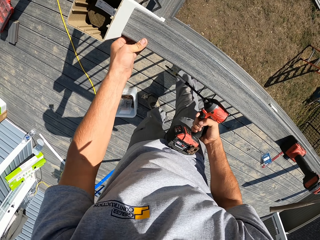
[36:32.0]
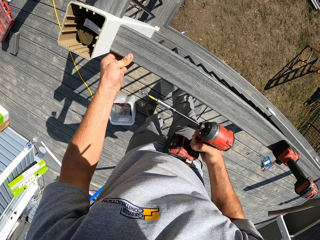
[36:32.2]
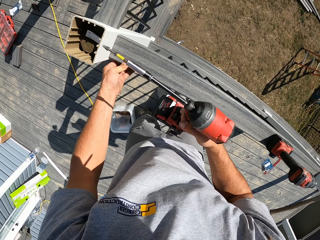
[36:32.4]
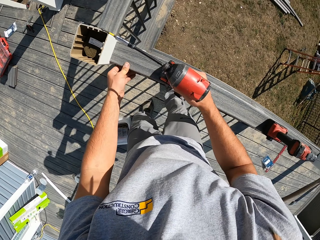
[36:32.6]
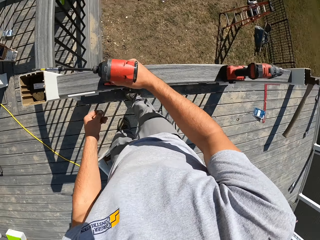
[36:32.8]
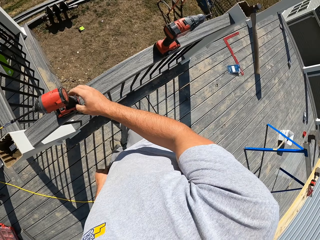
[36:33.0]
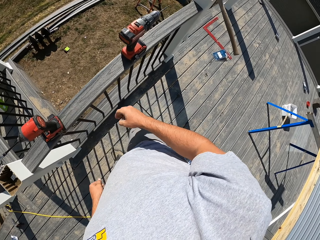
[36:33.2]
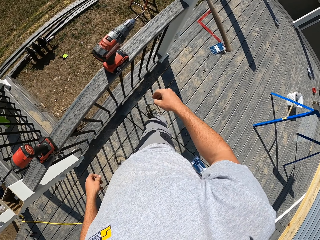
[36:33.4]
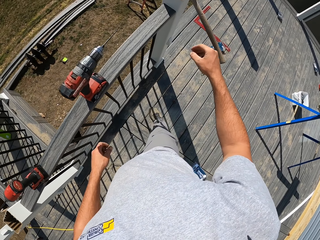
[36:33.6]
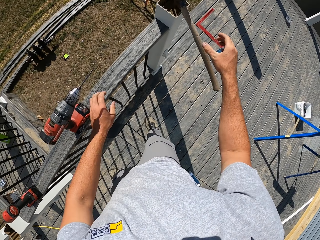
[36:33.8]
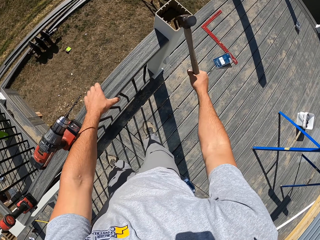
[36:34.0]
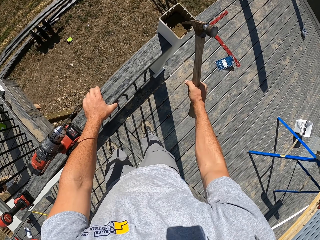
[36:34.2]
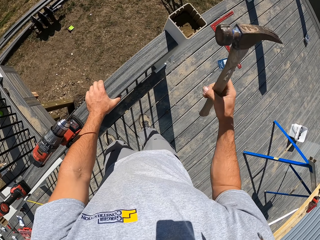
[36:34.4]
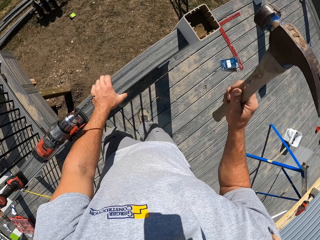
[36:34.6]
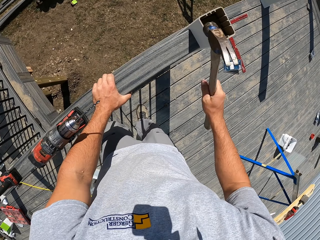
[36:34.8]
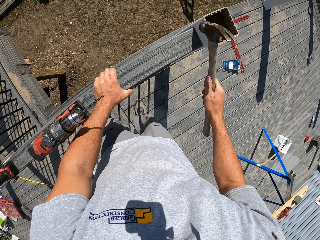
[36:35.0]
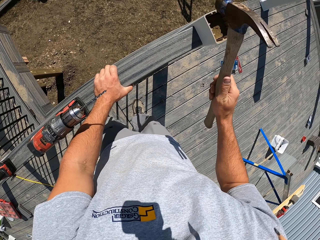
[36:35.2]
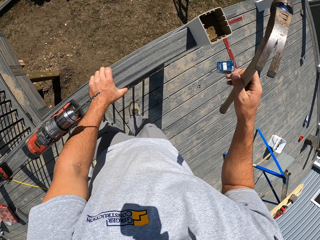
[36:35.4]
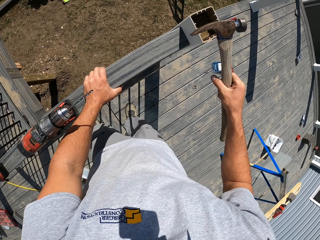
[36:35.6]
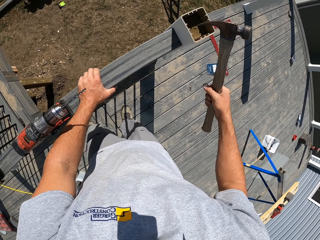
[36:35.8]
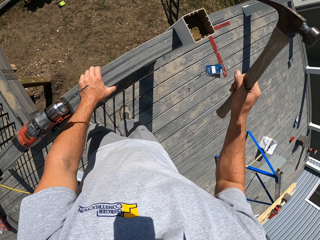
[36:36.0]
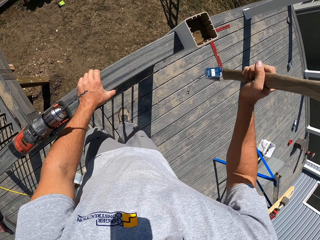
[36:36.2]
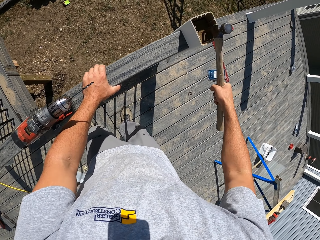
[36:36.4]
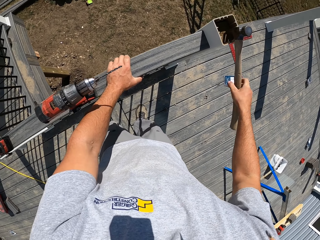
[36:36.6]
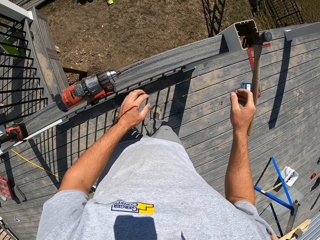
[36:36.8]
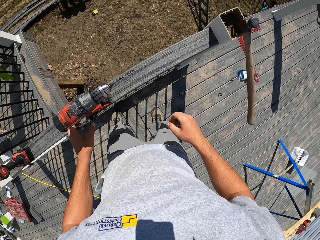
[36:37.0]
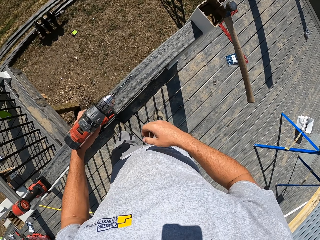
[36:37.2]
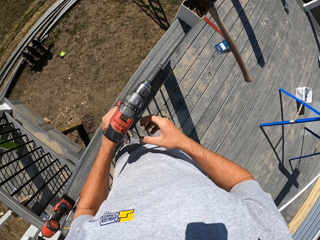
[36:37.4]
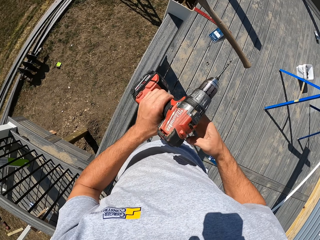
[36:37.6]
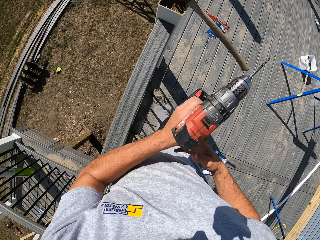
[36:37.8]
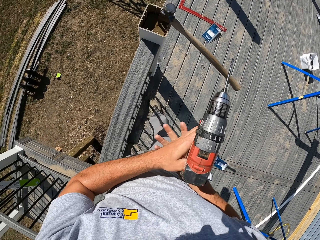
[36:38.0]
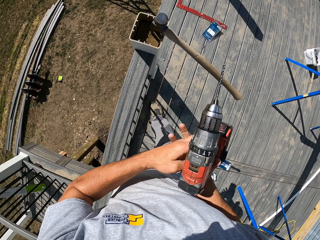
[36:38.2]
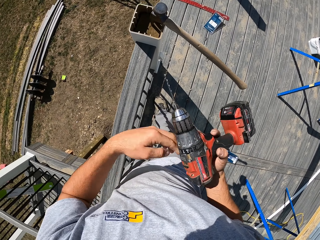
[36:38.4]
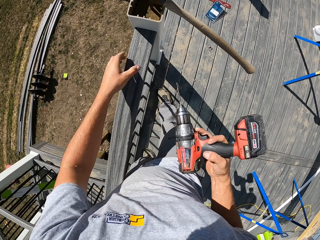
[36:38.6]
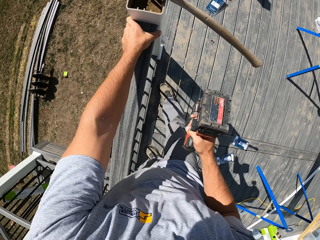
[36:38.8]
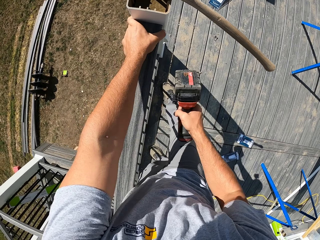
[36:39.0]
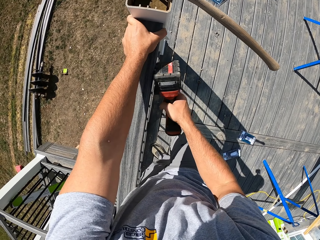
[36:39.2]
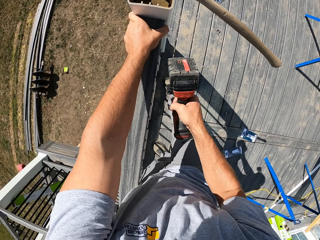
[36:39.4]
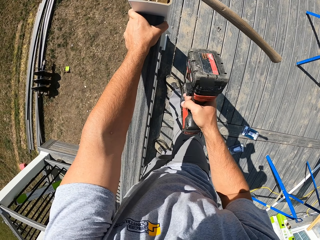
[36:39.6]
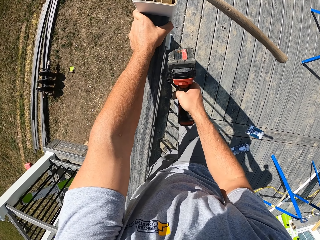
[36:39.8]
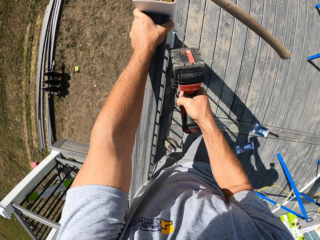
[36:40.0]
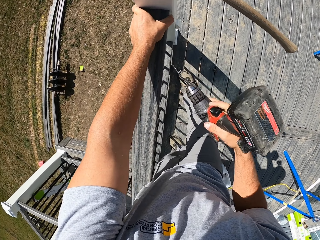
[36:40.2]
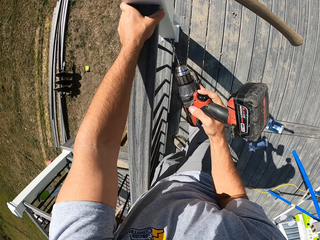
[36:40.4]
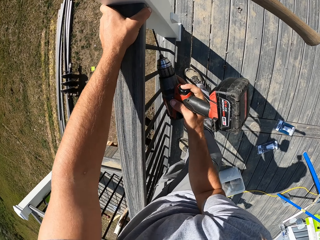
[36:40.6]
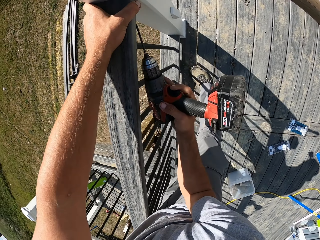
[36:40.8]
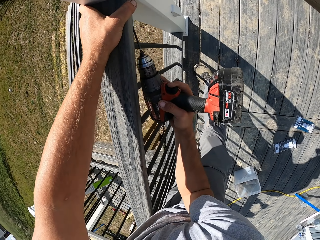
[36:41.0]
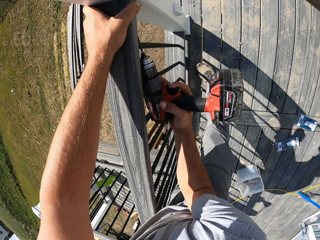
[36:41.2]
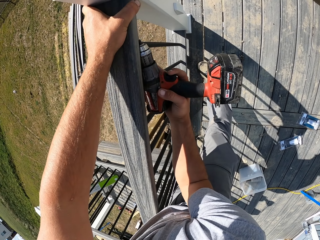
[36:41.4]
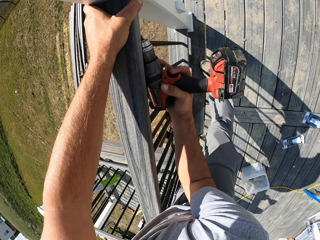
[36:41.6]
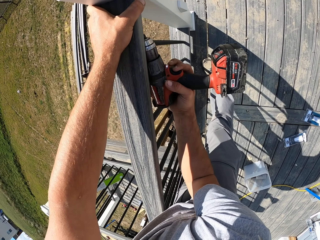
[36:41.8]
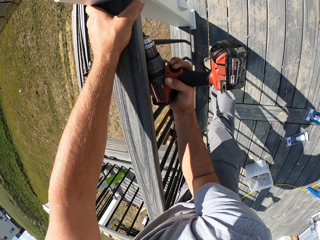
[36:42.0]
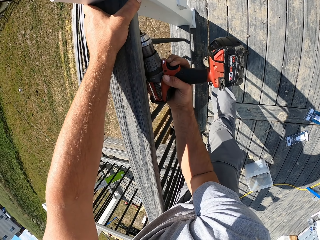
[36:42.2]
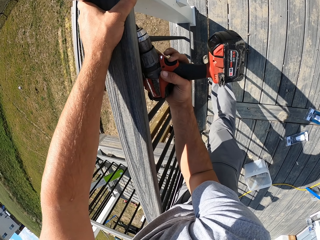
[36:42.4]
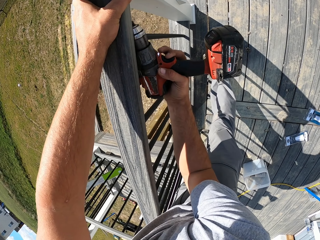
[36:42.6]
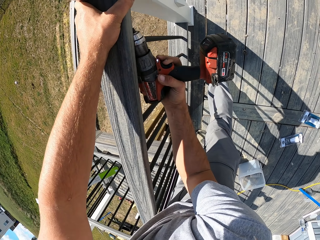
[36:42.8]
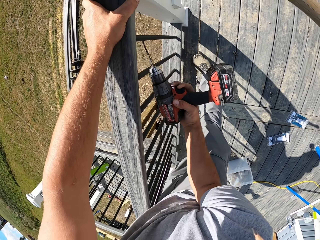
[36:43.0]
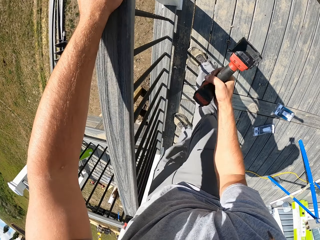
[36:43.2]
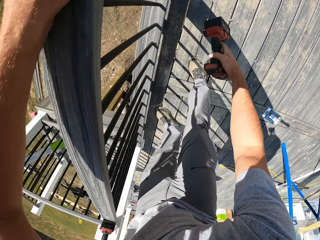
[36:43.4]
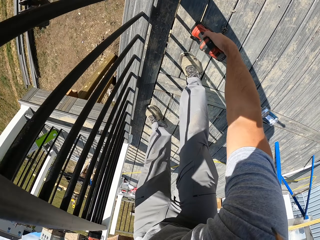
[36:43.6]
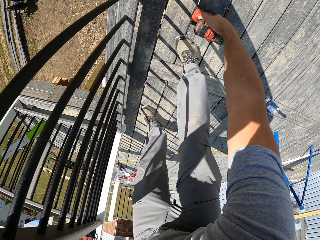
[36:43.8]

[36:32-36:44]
The camera wearer places the impact driver on the wood frame. They pick the hammer with the right hand. They turn over the hammer and hit the wood with the hammer. They drop the nail. They pick the cordless hammer drill with the left hand and pass the cordless hammer drill to the right hand. They hit the wood fence with the hammer drill. They drill on the wood frame.

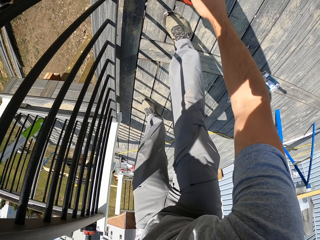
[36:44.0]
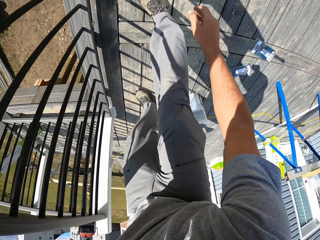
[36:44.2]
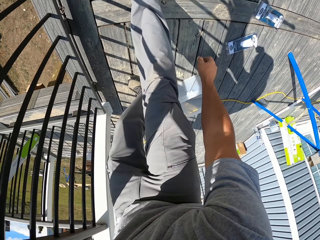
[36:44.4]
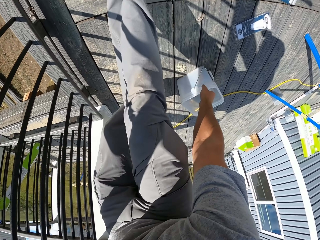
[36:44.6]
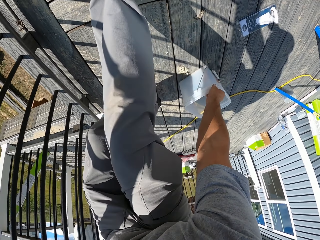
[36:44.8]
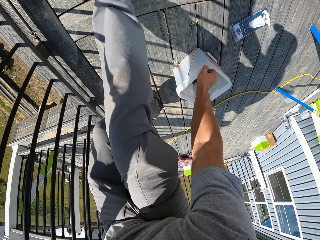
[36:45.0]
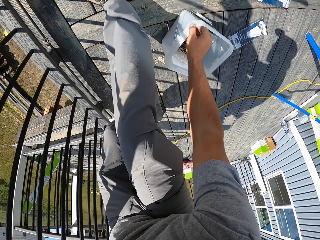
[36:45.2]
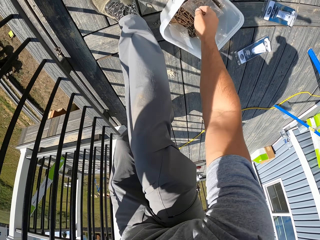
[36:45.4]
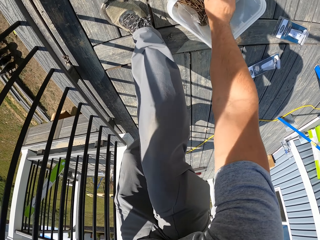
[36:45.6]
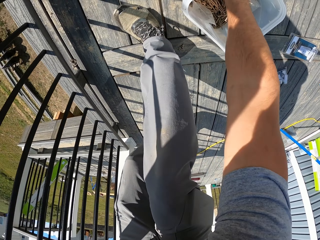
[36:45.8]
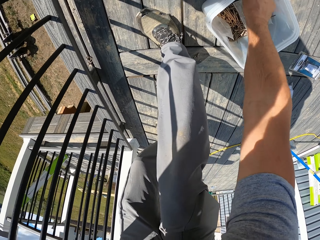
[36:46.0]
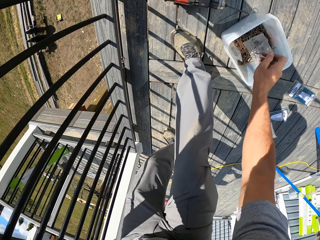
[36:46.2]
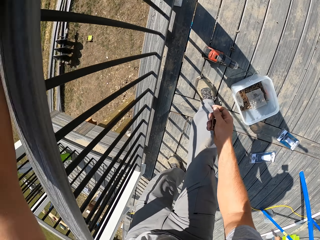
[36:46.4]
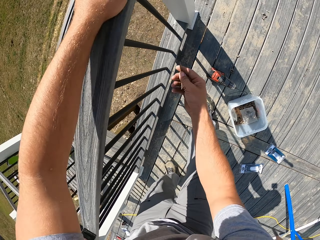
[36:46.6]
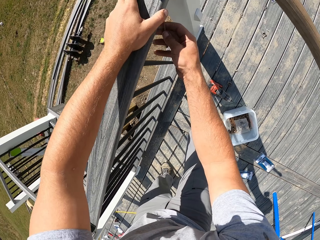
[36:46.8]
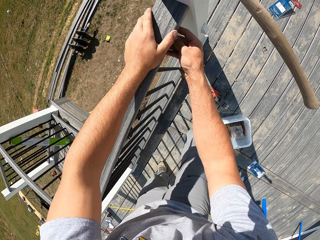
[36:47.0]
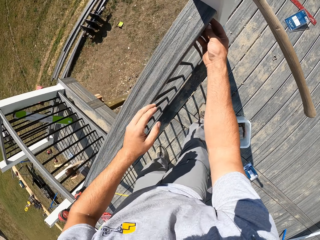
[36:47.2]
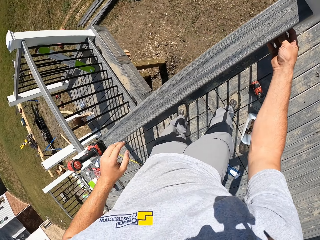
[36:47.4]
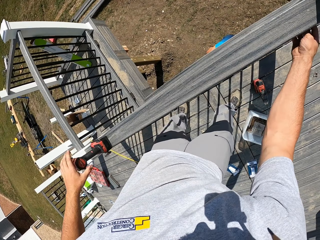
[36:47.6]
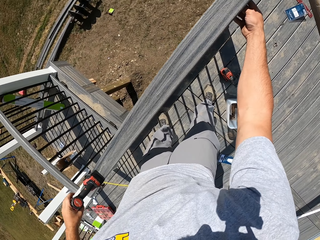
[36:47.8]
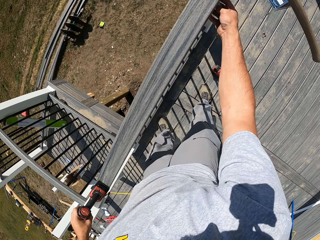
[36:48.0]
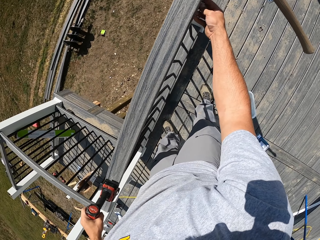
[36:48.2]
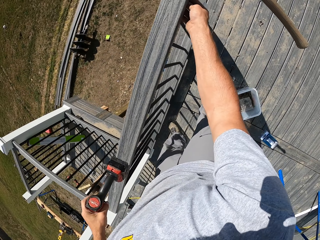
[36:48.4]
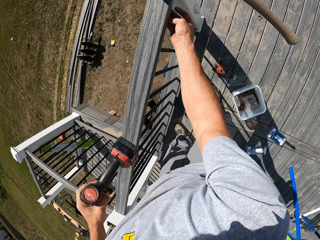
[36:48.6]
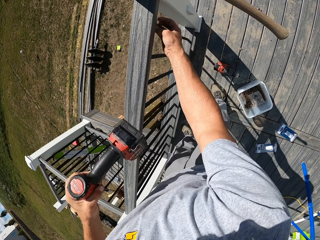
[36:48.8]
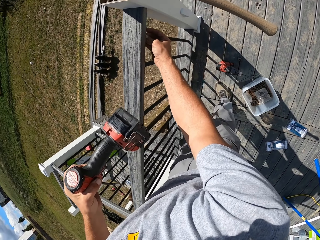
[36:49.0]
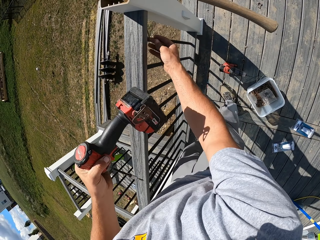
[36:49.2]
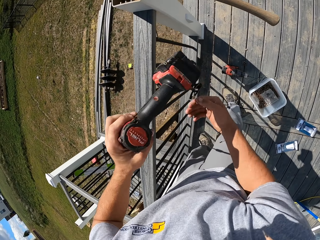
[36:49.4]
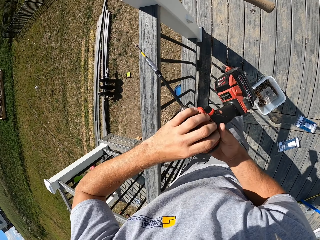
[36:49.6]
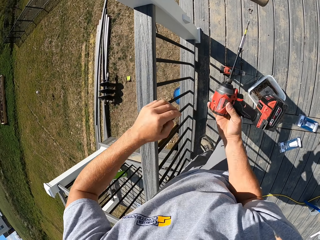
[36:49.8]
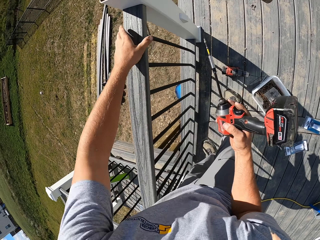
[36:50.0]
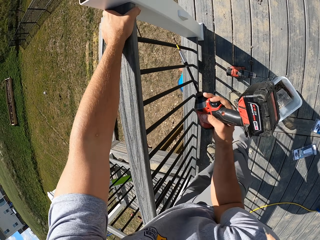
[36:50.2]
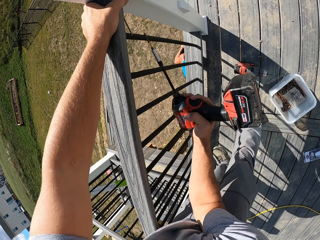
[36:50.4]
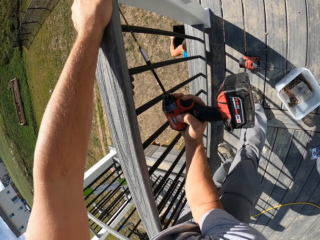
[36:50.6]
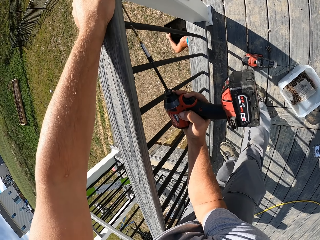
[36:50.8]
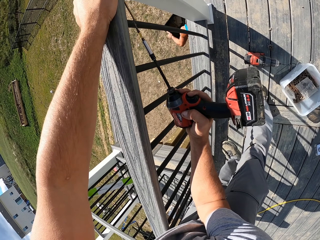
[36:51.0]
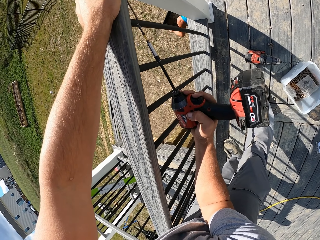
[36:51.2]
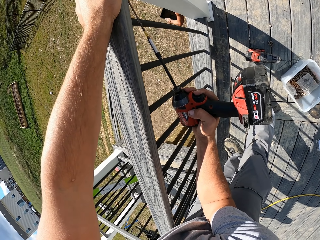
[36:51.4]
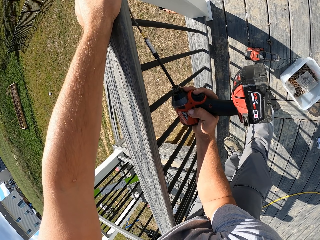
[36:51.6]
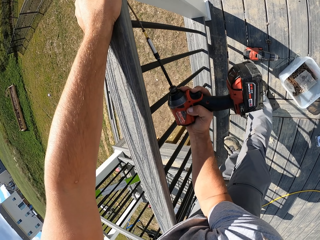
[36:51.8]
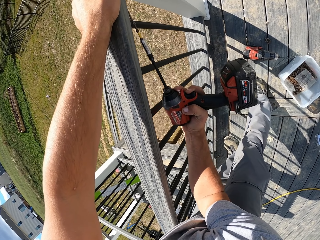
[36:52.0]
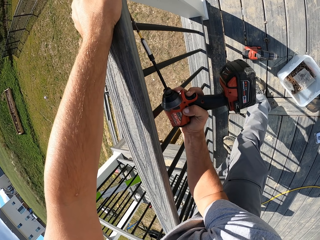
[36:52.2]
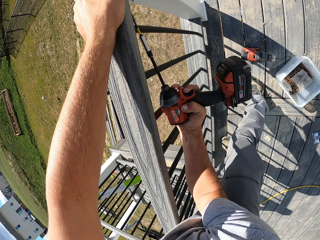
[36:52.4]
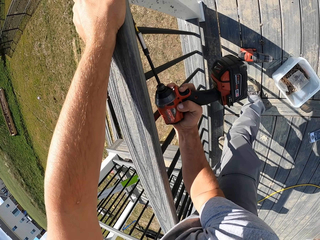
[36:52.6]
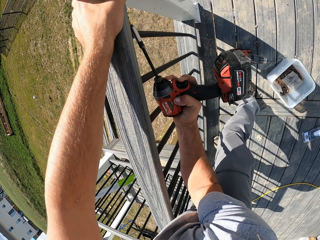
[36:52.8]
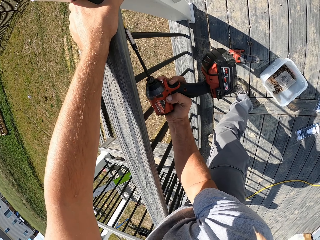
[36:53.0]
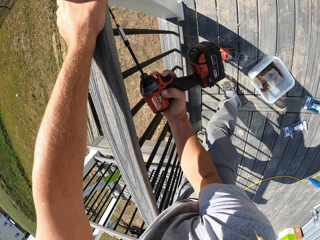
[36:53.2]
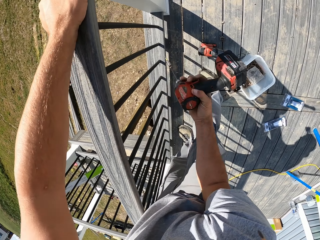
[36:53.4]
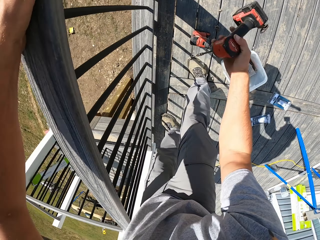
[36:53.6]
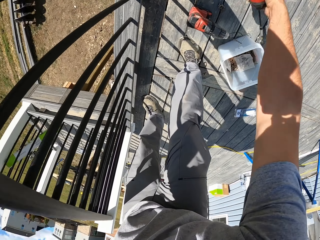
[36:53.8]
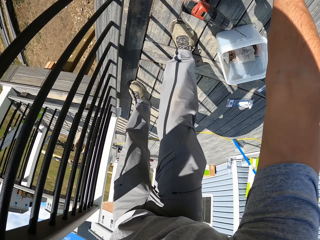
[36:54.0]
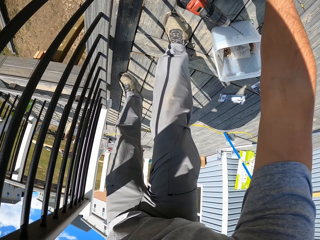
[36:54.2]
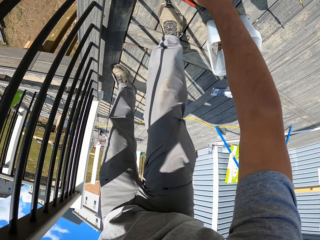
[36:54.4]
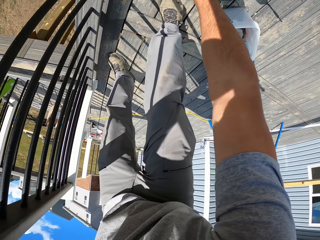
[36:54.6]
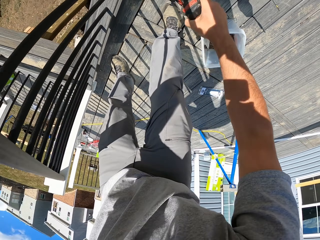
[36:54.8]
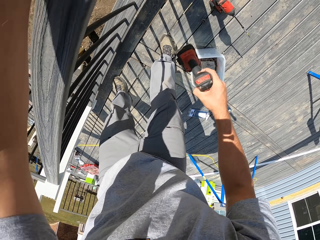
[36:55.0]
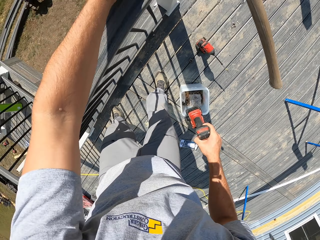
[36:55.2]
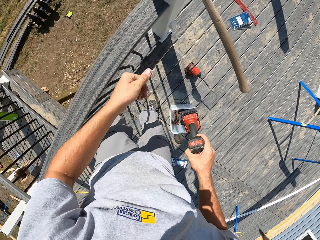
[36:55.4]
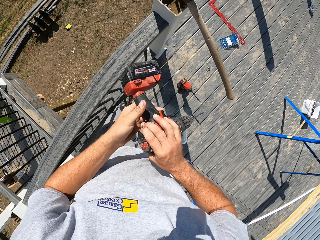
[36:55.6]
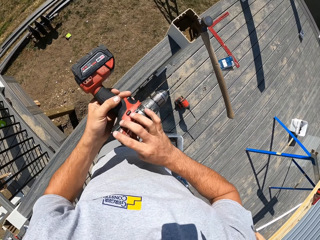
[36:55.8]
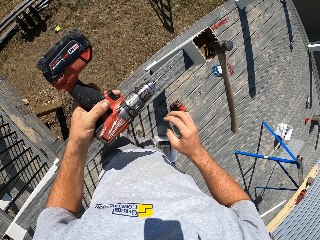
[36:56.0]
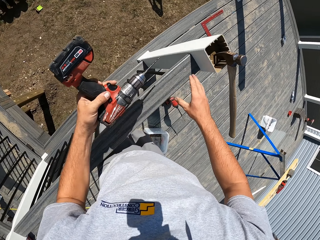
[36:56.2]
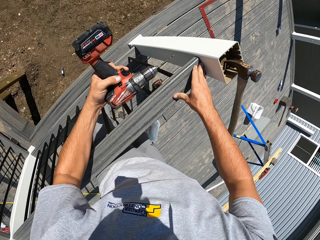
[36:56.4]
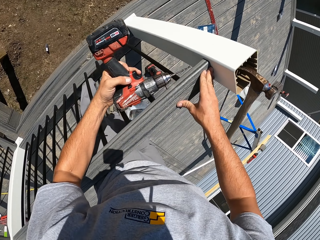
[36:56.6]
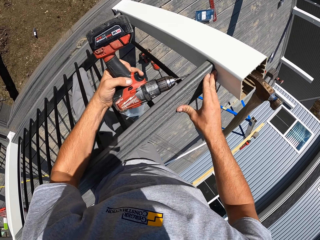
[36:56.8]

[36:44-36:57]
The camera wearer places the impact drill on the ground. They pull the screw nail container. They pick the screw nail from the container. They place the screw nail on the wood frame. They take the hammer drill with the left hand and pass the hammer drill to the right hand. They drive the screw nail into the wood frame with the cordless hammer drill. They place the cordless hammer drill on the ground. They pick another cordless hammer drill.
